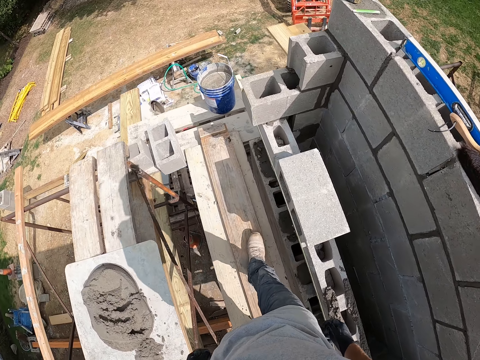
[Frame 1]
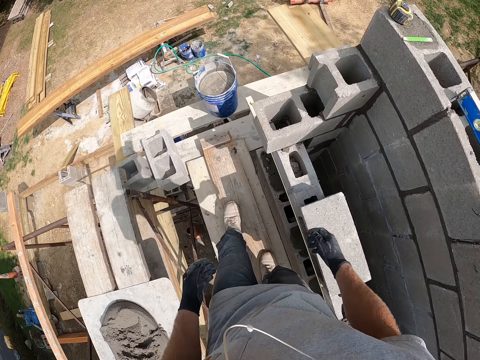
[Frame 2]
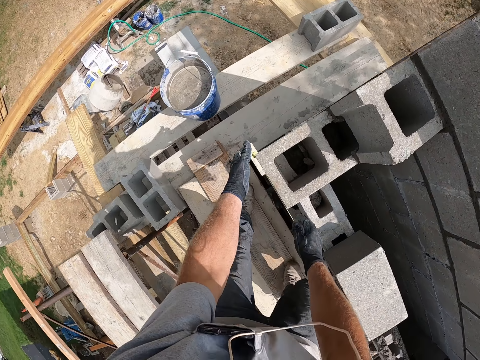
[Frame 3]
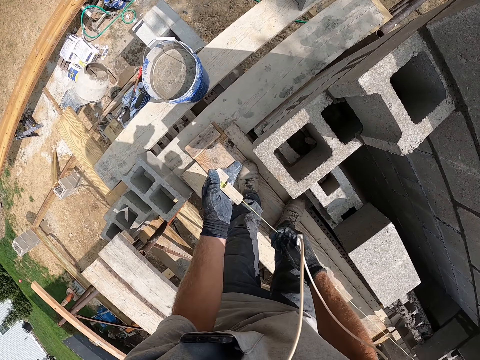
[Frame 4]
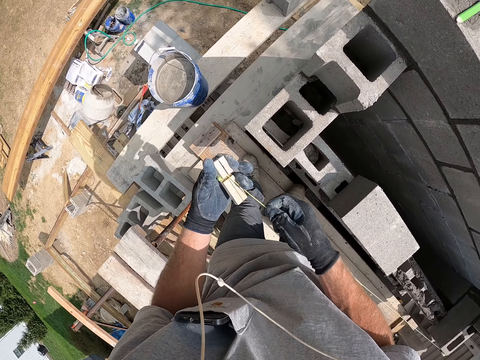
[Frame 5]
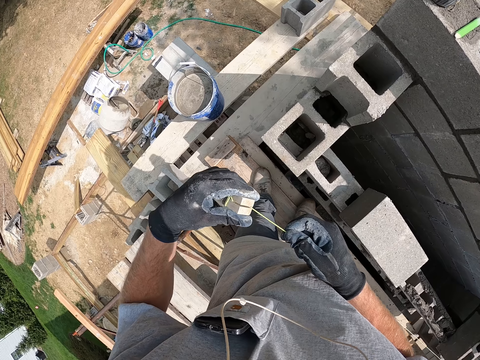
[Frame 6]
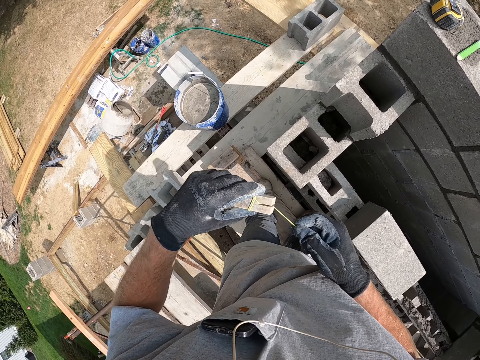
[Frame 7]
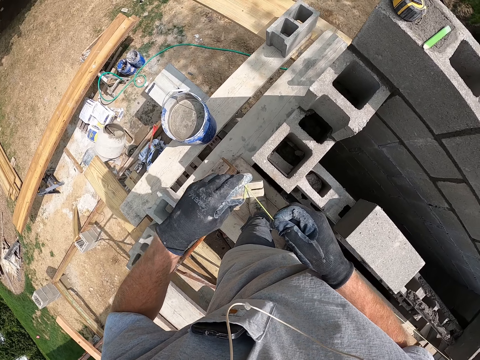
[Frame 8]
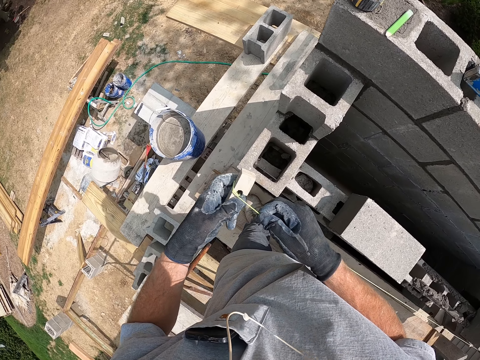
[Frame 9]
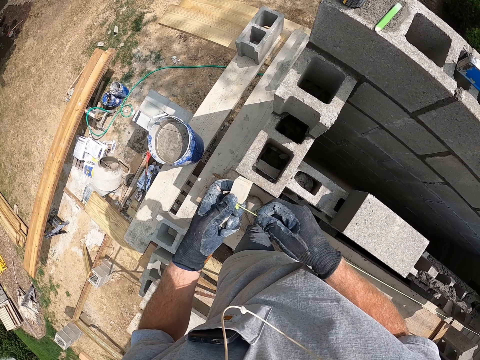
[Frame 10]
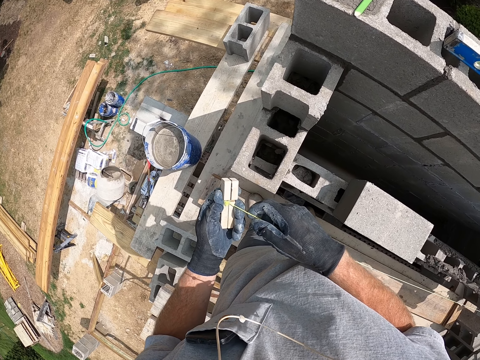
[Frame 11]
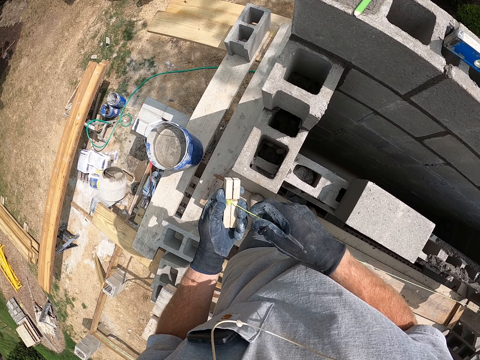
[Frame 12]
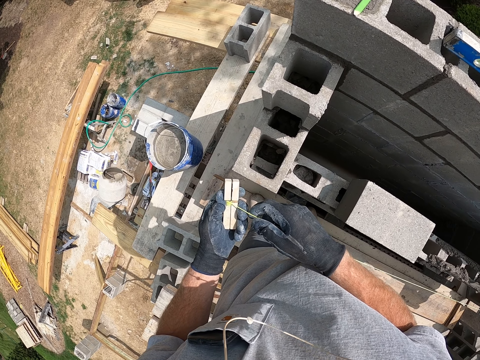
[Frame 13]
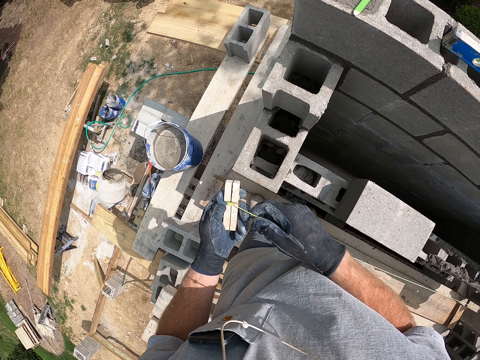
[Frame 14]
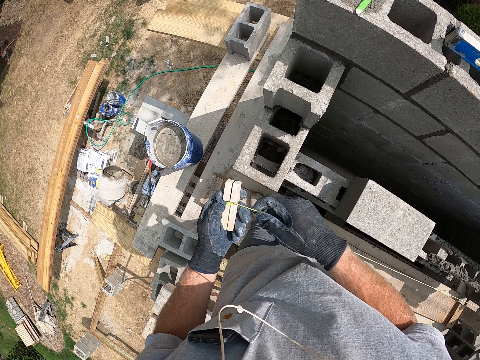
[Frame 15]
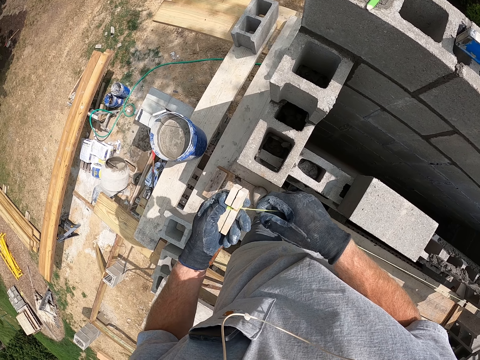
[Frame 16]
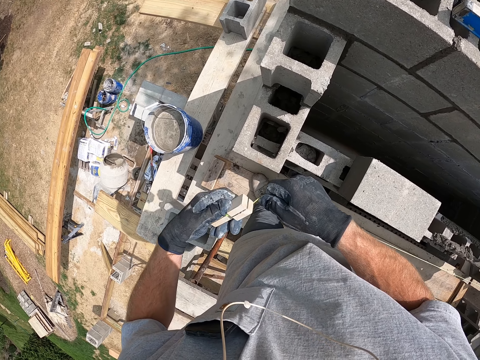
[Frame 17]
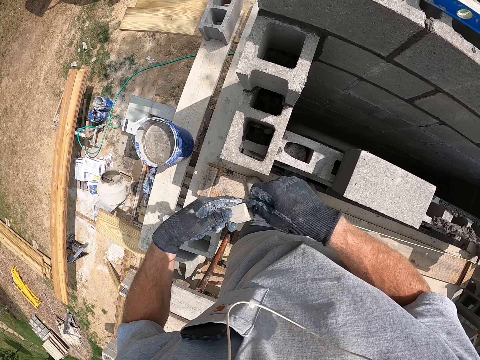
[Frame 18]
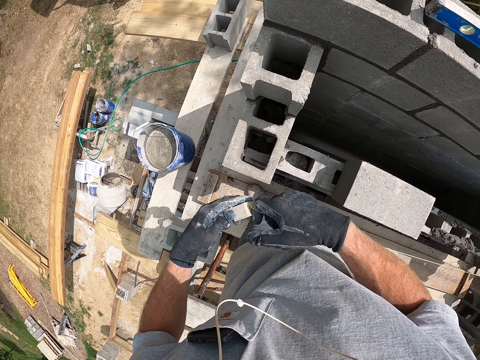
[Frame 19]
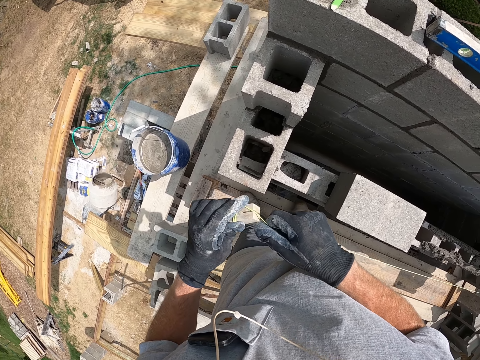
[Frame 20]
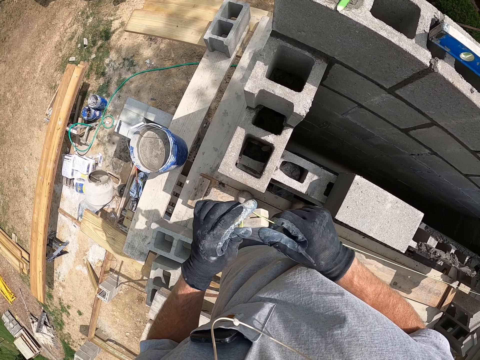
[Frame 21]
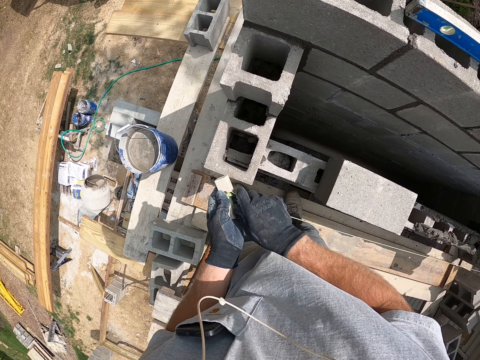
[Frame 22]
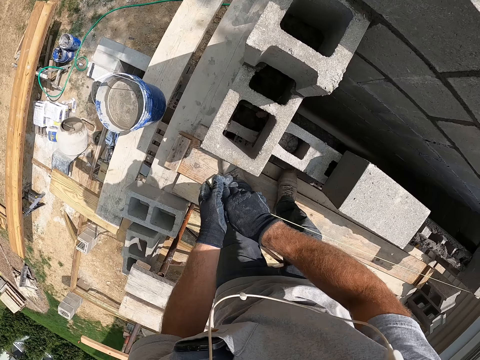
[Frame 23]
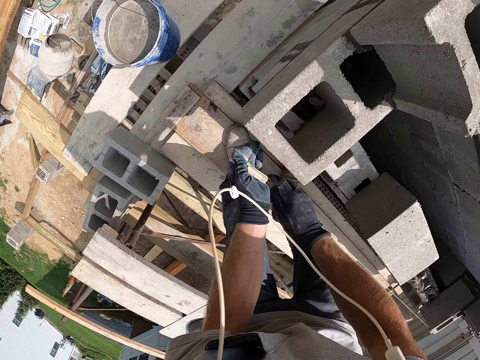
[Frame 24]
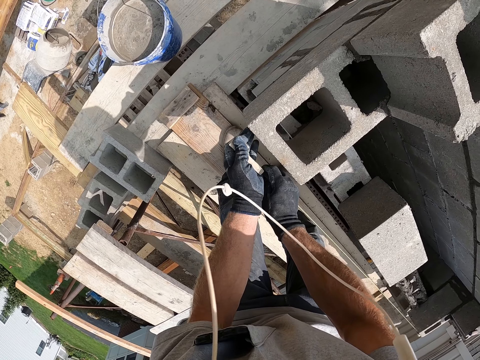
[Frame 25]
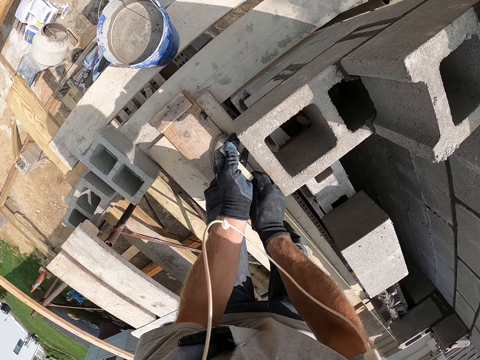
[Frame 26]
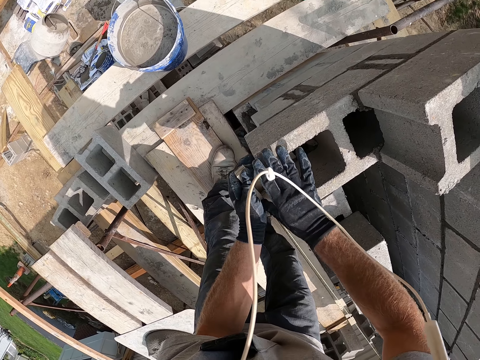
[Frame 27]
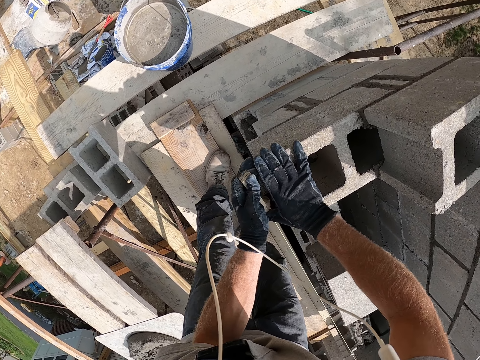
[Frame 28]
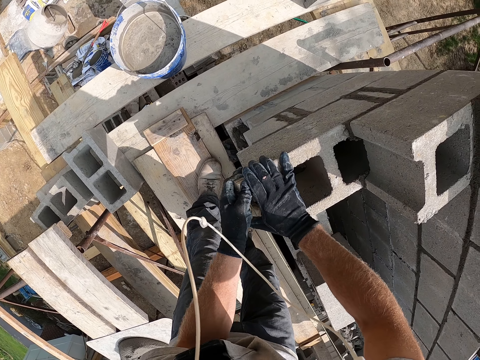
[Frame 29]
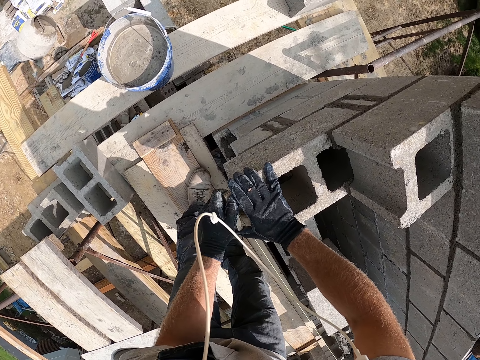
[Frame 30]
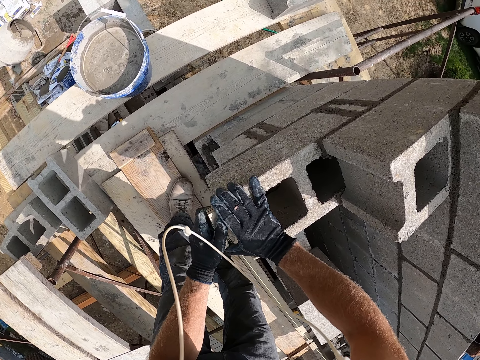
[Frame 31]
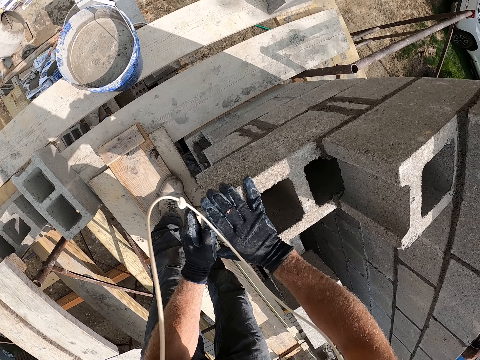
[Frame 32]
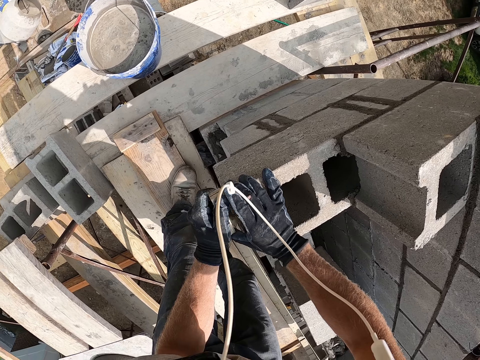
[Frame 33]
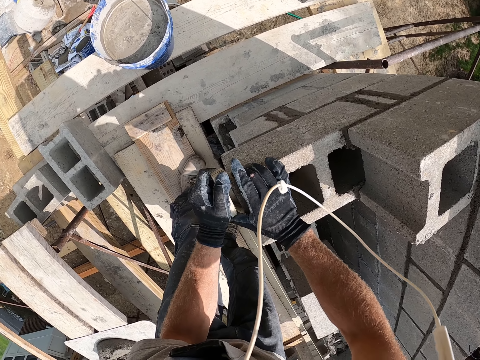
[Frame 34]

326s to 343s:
The camera wearer walks beside the concrete wall to the left side. They adjust the thread. They hold the level string stock. They tie the string around the level string stock. They hold the level string stock. They tie the string around the level string stock. They fix the level string stock on the concrete block.

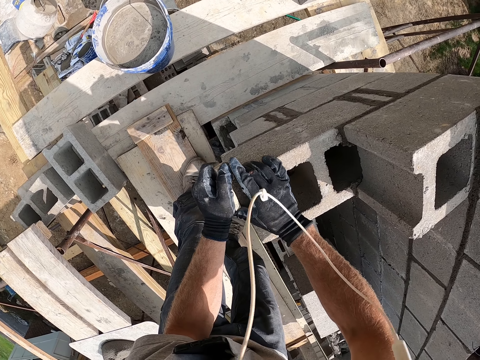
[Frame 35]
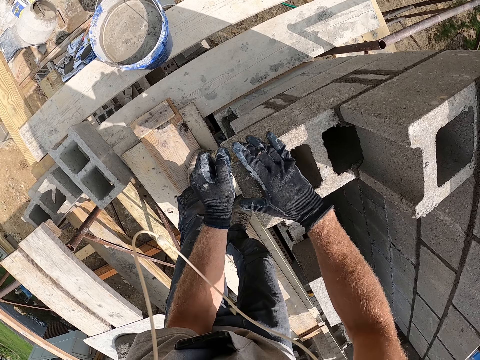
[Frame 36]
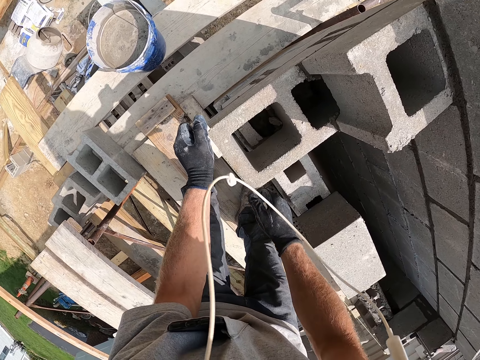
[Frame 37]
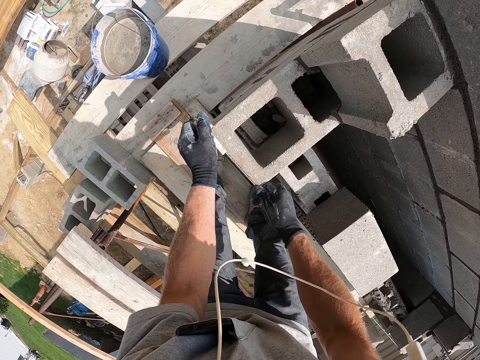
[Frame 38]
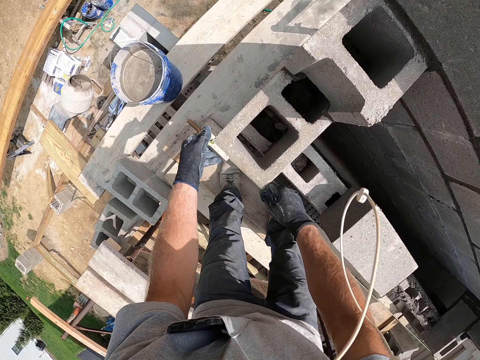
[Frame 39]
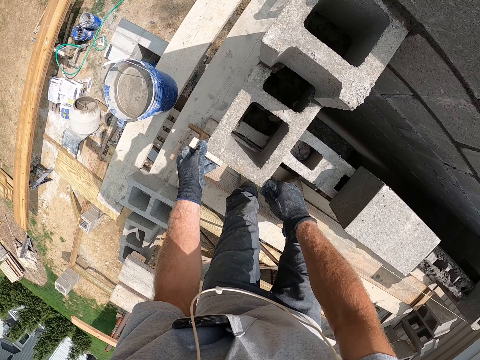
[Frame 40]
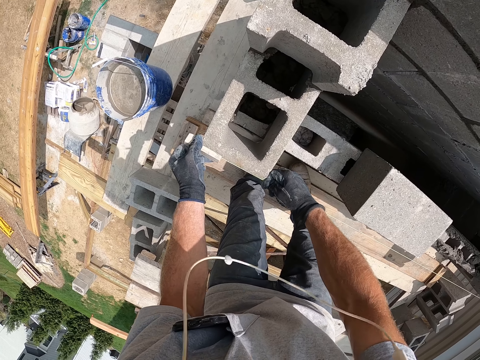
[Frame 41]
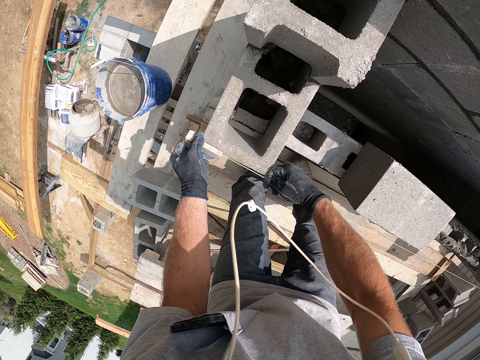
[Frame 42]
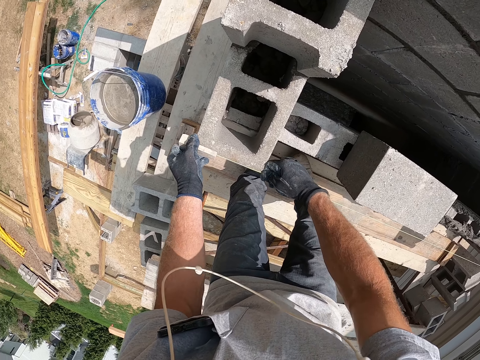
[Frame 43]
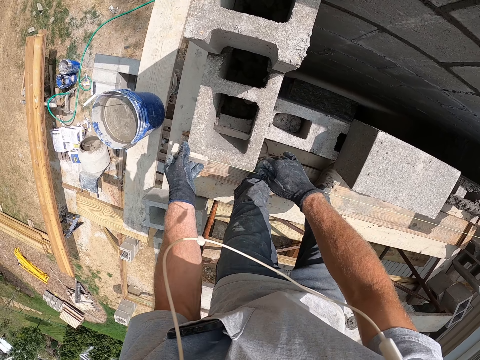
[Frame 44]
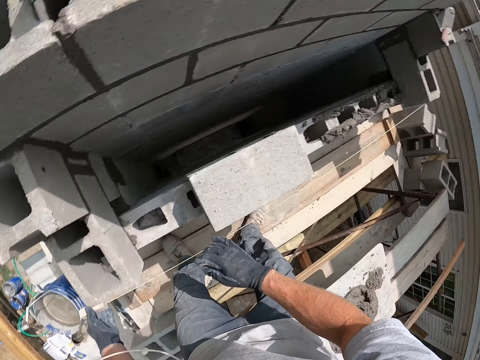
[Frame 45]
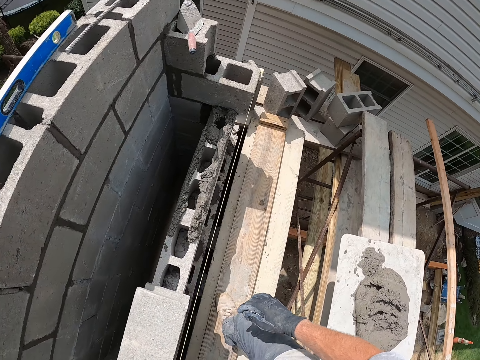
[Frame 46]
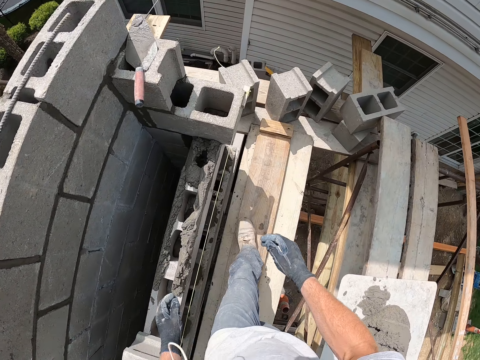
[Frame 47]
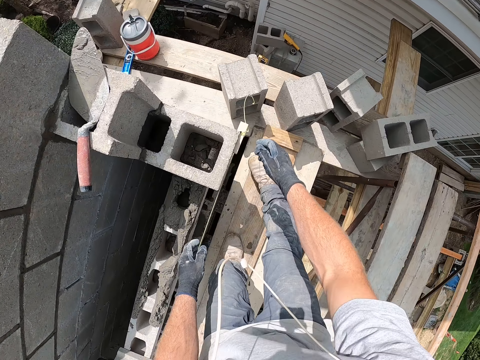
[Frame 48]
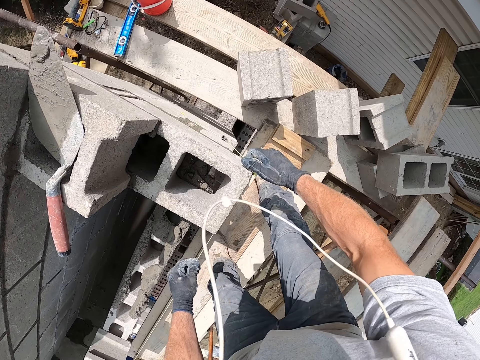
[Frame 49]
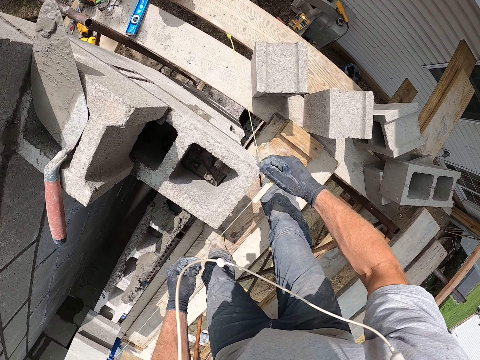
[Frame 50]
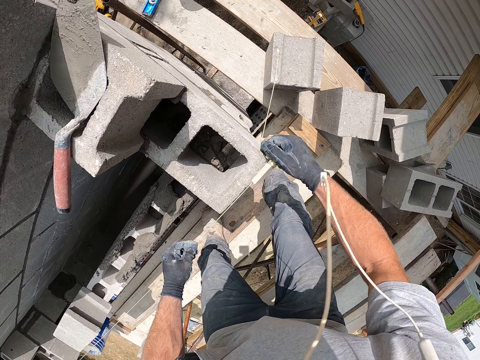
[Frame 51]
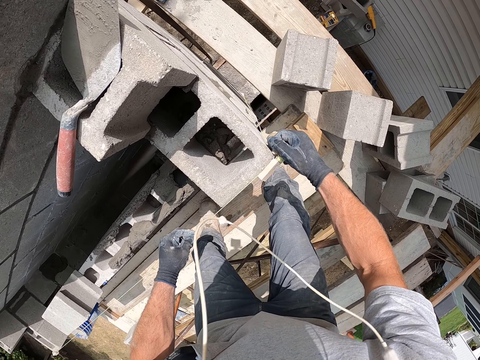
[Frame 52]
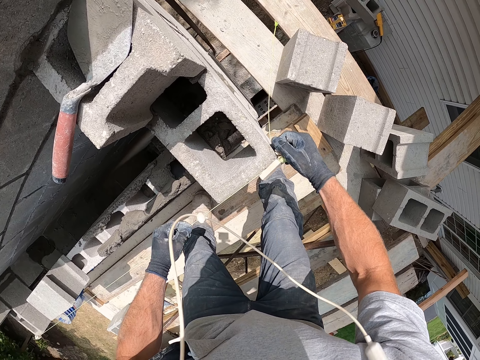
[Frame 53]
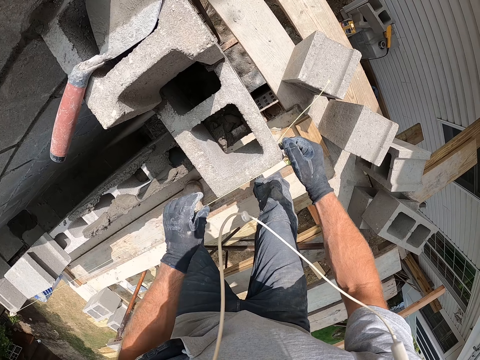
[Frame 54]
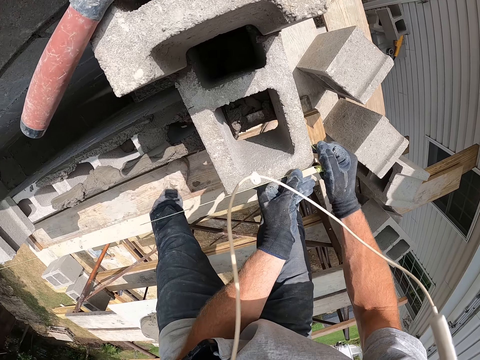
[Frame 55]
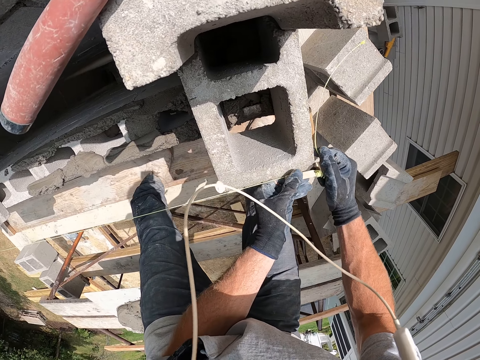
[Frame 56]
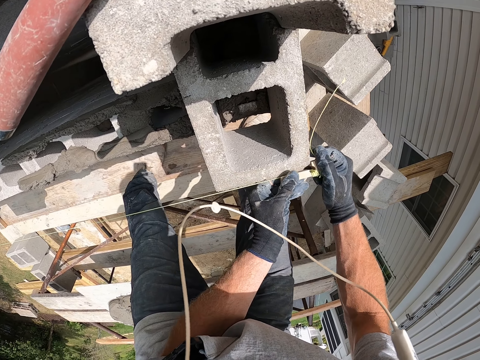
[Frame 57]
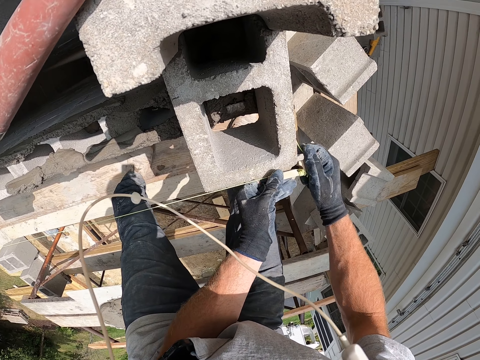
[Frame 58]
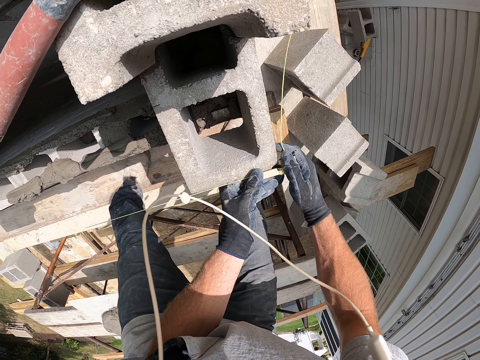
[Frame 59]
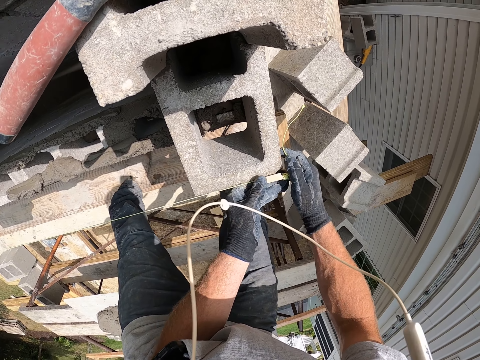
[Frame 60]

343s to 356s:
The camera wearer walks beside the concrete wall to the right side. They adjust the thread. They hold the level string stock. They fix the level string stock on the concrete block.
